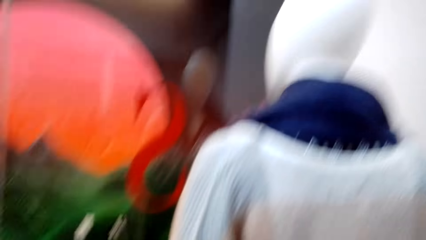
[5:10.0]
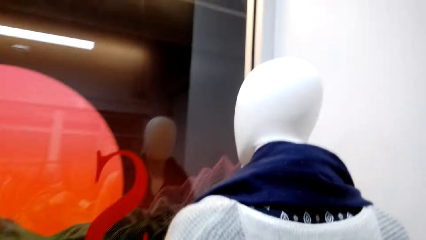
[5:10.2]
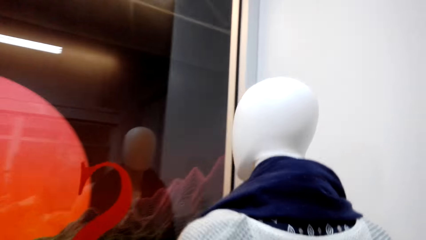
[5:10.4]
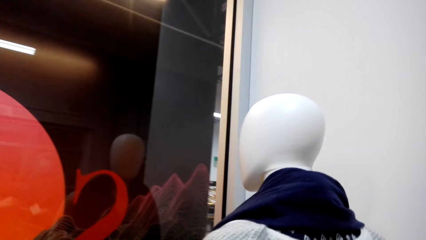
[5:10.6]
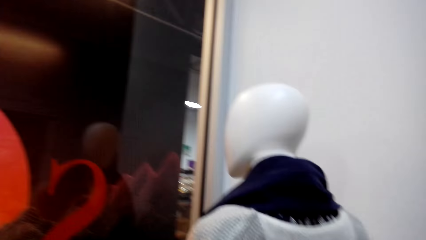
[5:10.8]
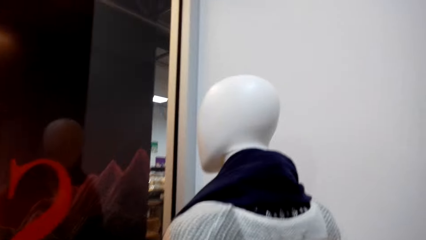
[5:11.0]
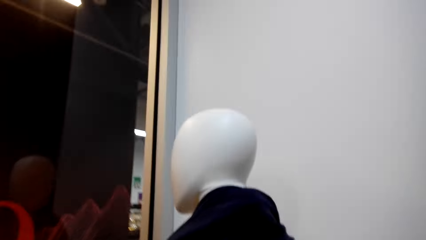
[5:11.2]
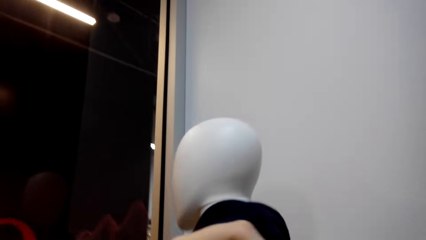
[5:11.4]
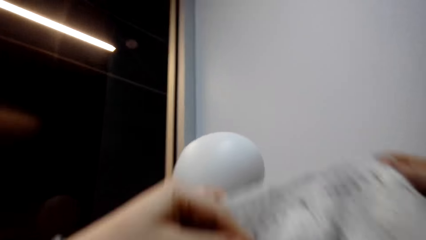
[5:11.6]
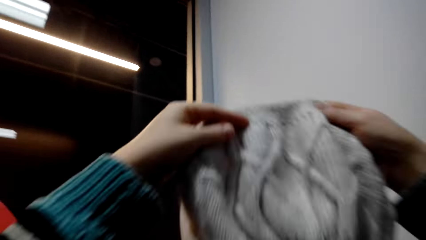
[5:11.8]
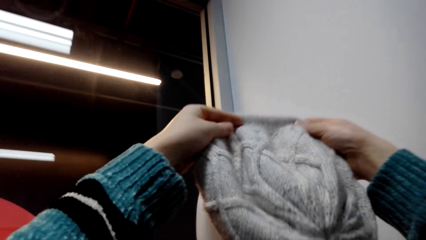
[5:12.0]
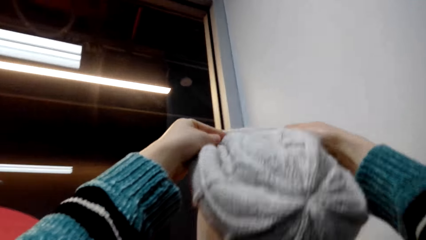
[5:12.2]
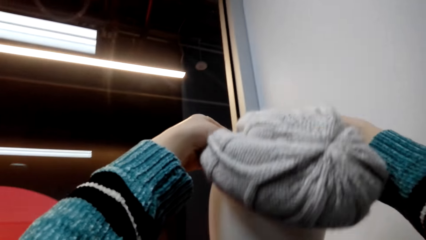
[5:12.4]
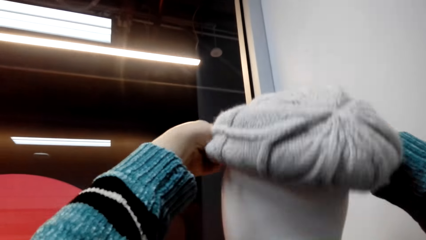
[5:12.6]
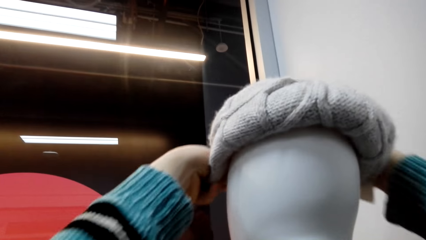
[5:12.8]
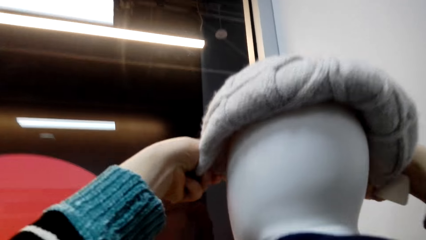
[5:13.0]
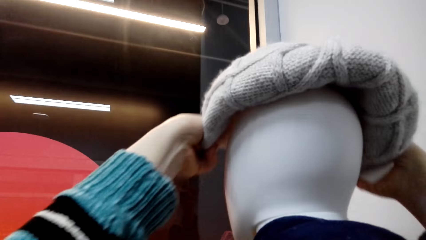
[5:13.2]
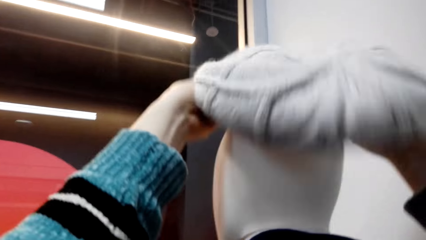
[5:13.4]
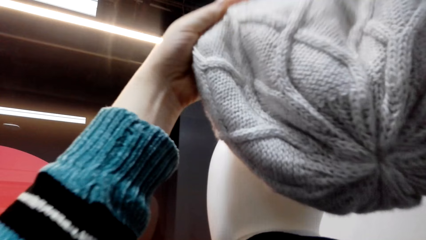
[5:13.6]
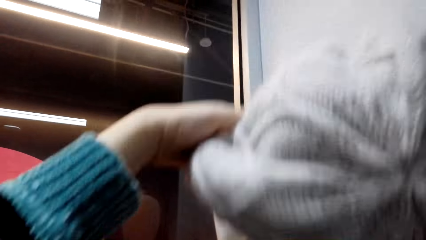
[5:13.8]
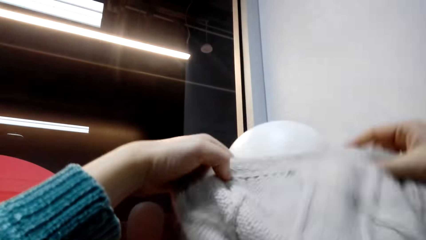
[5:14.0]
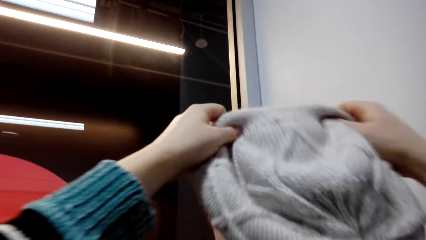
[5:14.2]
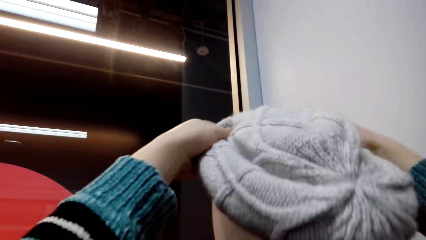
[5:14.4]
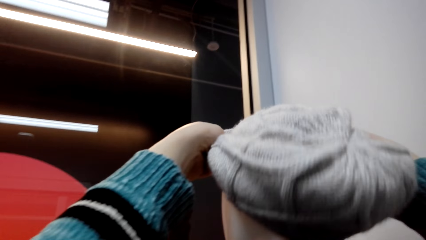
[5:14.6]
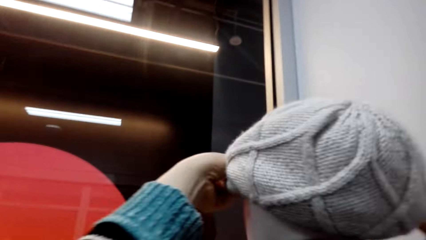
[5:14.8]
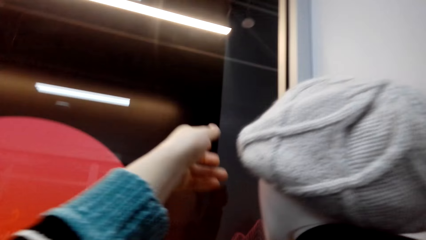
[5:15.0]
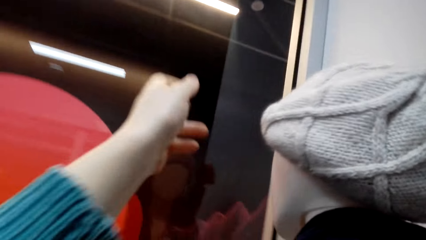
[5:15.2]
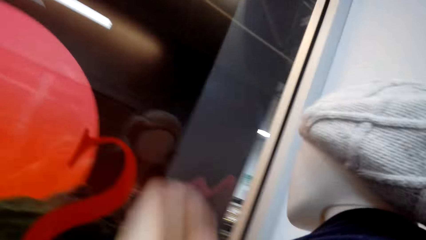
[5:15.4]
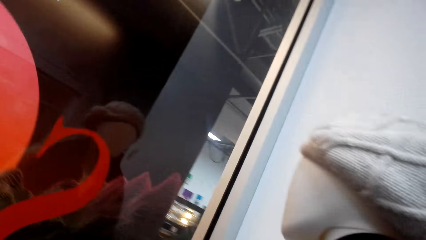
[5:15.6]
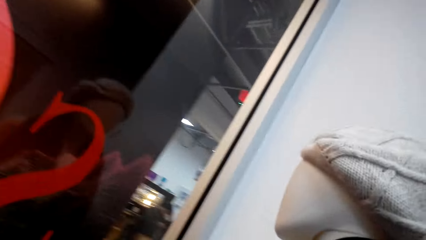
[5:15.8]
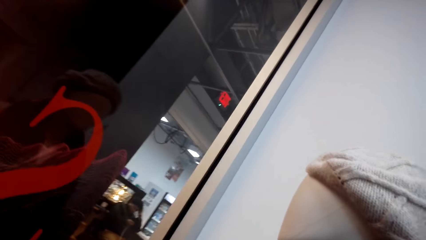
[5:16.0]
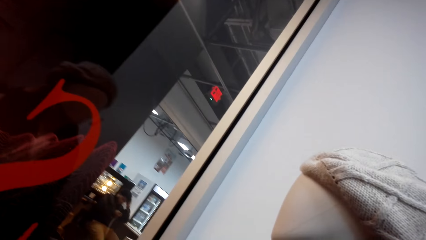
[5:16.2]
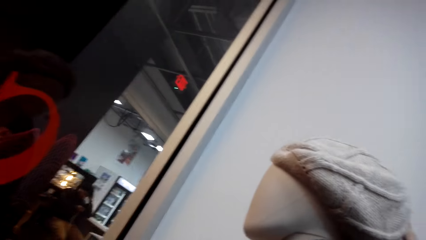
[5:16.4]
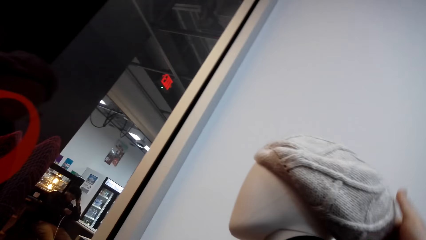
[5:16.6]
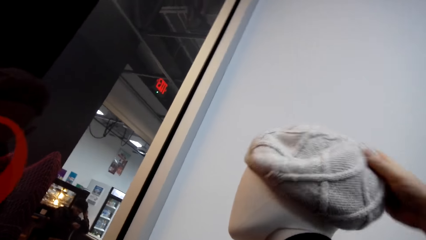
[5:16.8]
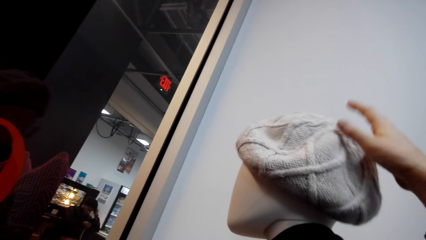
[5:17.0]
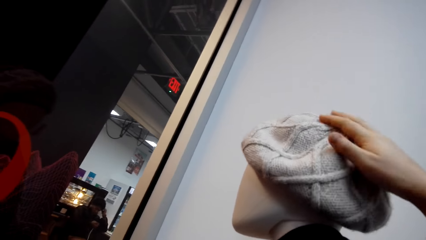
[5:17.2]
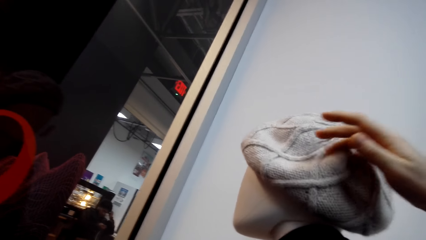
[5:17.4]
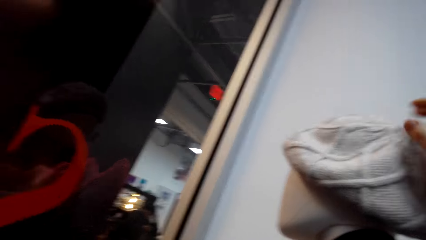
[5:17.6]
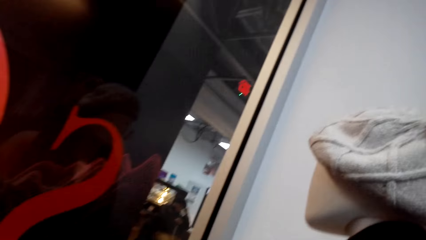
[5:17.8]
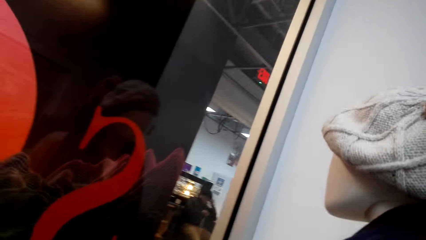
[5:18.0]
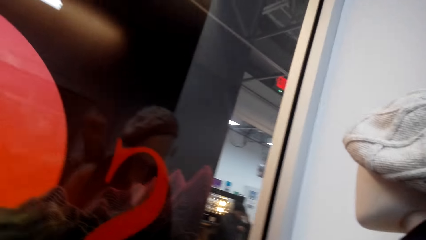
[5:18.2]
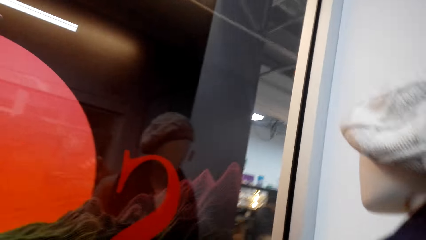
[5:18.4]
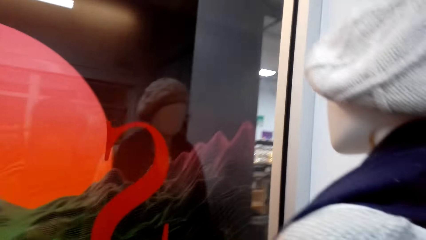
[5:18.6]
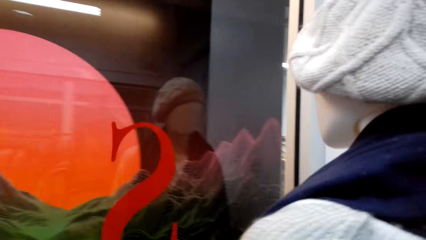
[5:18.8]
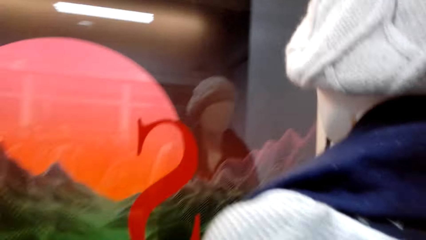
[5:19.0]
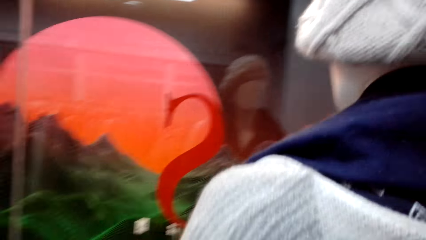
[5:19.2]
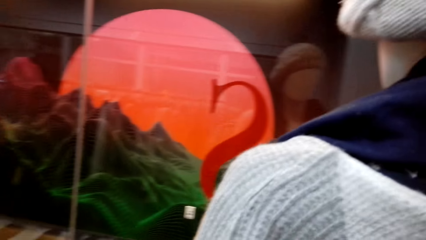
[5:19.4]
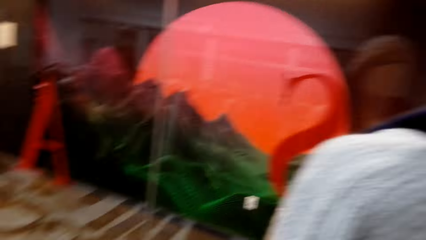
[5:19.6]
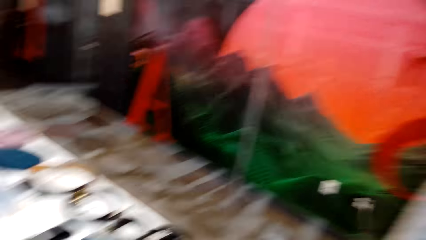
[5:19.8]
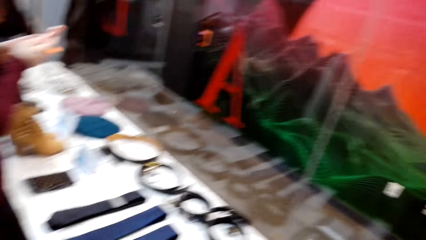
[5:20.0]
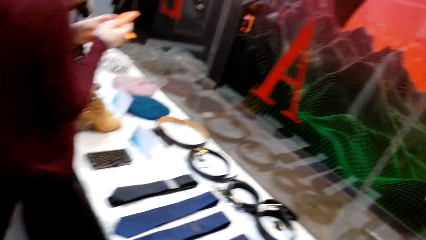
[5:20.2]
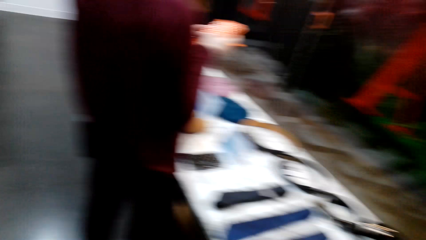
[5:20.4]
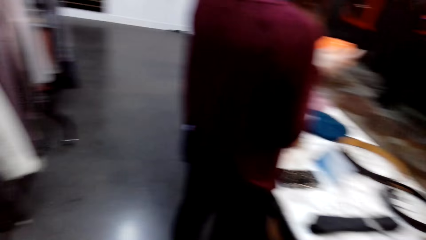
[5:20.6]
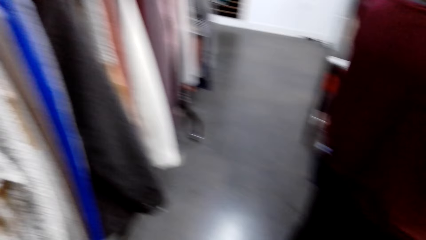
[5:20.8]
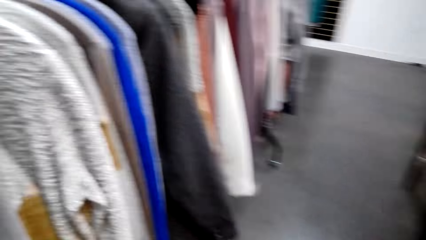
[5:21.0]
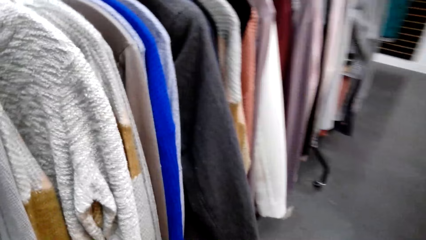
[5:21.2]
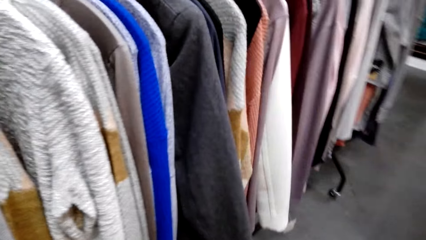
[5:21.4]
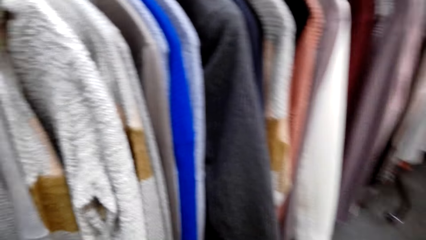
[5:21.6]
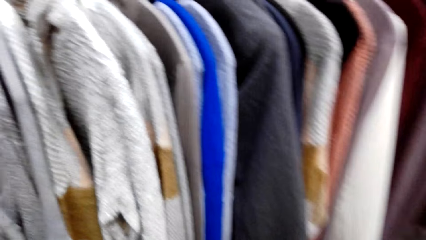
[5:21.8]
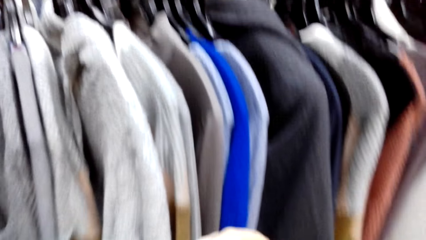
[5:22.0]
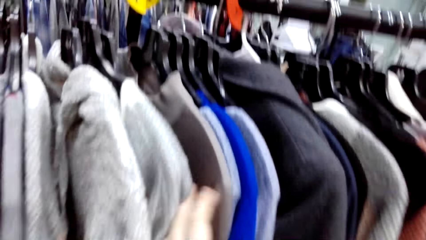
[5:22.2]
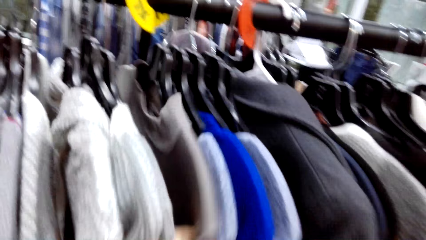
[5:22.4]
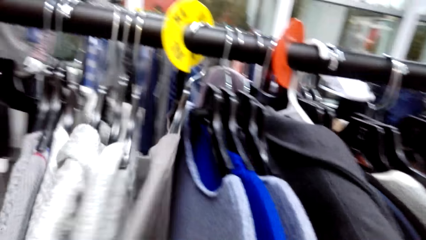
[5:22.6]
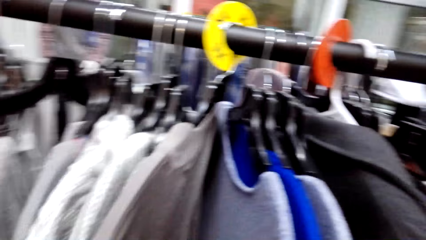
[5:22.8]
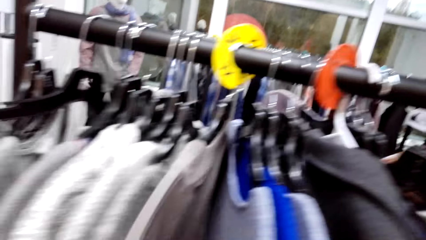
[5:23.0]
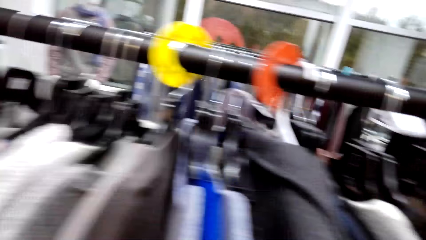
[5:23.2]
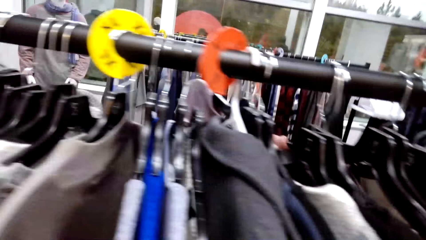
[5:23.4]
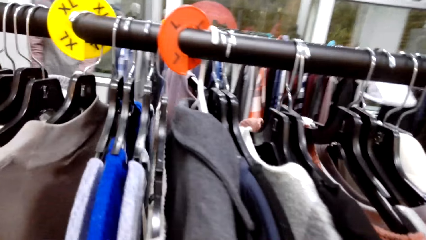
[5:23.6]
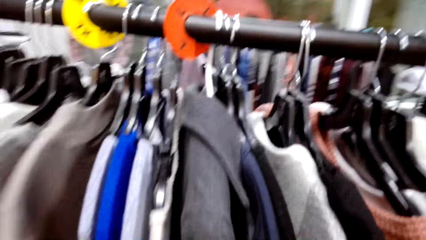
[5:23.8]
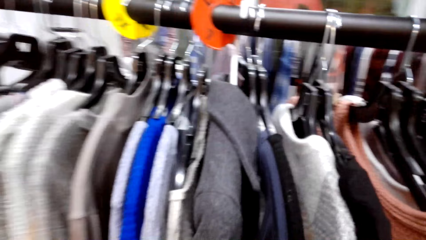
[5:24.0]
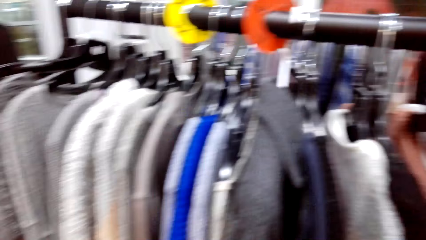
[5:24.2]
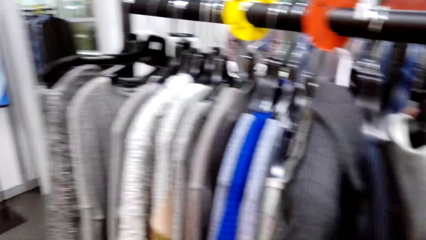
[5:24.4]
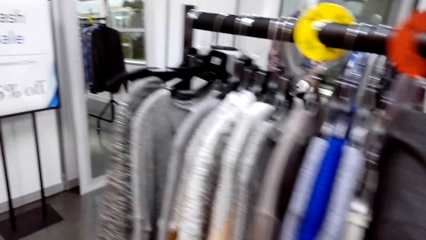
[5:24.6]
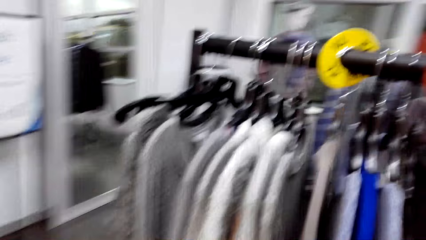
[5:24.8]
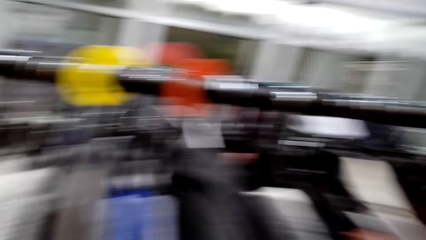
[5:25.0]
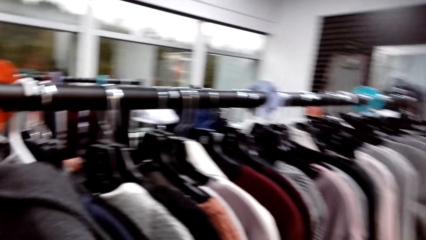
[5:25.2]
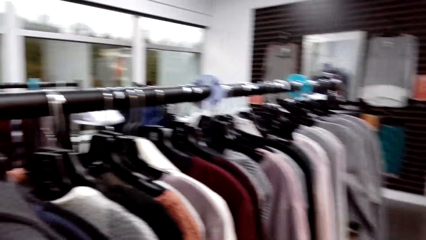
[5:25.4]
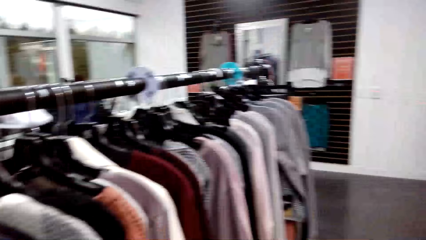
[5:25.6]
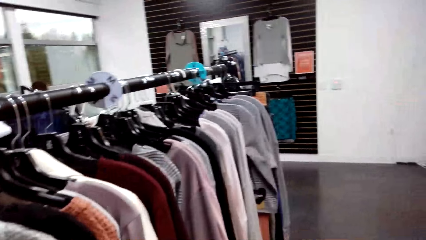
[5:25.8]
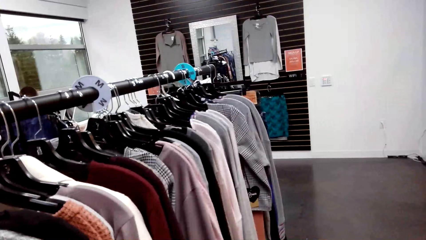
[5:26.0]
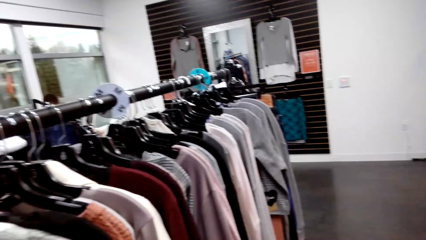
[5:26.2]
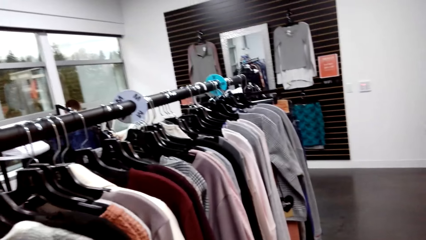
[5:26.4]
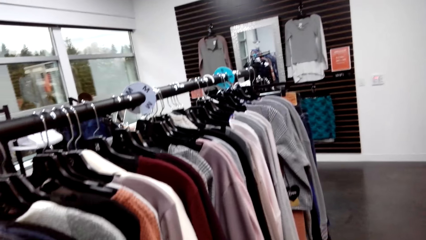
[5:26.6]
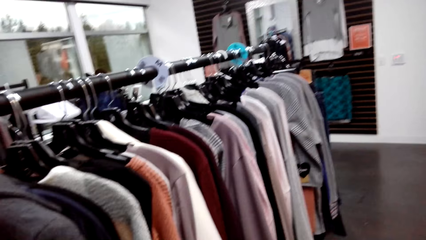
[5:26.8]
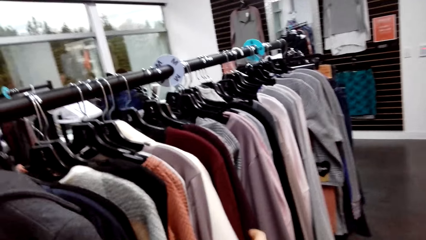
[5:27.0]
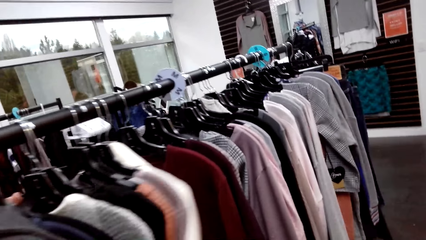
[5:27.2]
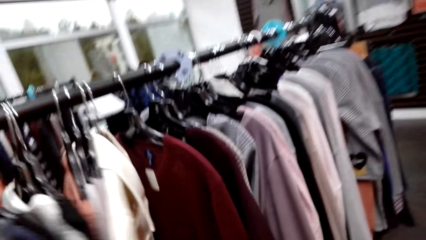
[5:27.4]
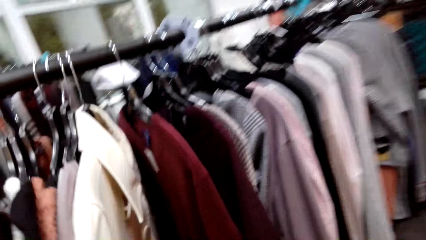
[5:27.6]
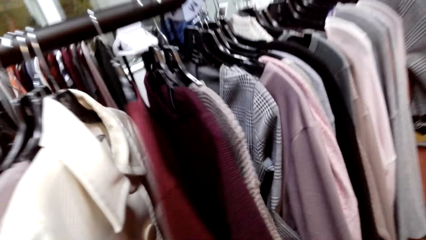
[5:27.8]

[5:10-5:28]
The camera wearer puts the crochet hat on the mannequin's head. They walk around the store. They look through the clothes on the clothing rack. They check the shirt. They look around the store.
